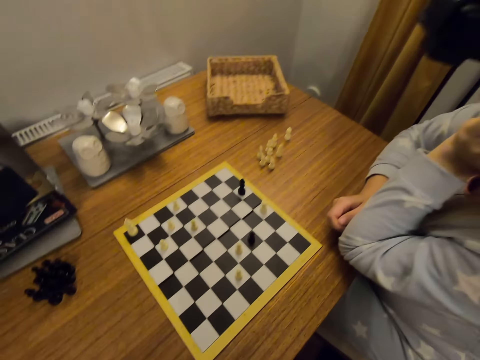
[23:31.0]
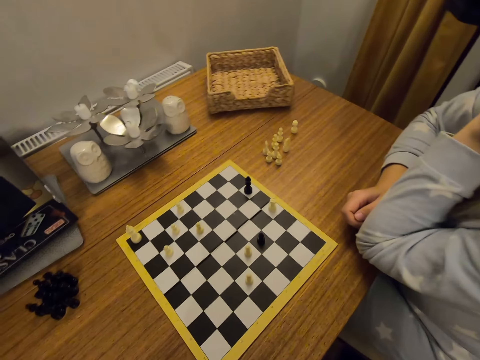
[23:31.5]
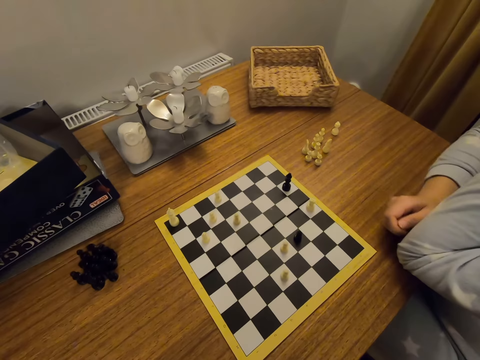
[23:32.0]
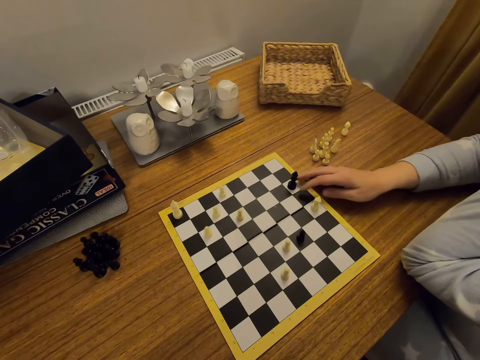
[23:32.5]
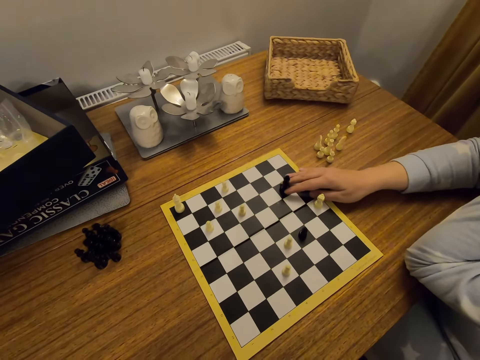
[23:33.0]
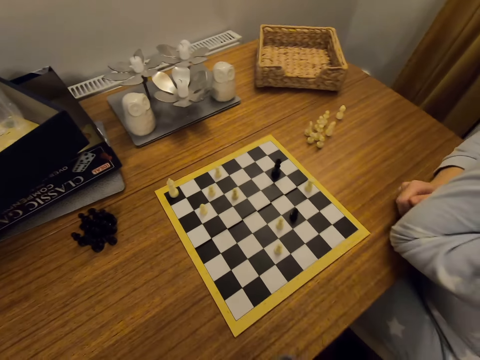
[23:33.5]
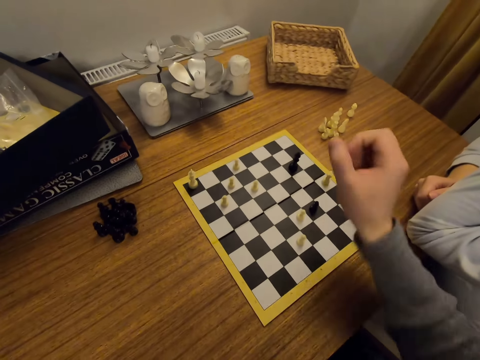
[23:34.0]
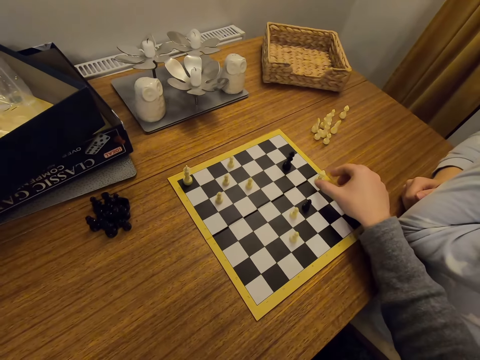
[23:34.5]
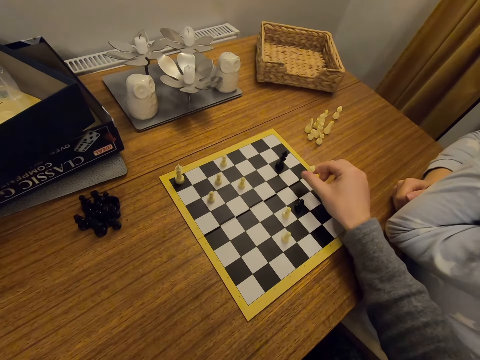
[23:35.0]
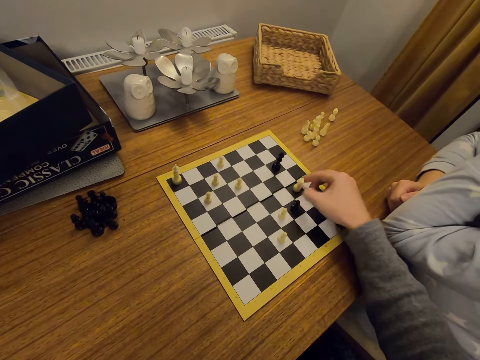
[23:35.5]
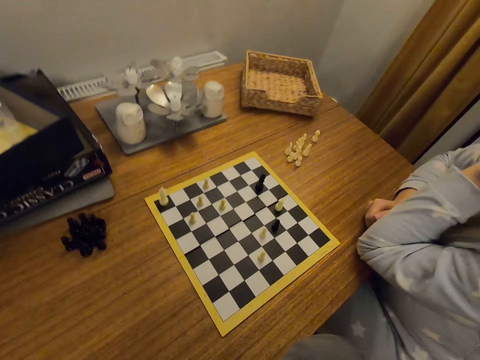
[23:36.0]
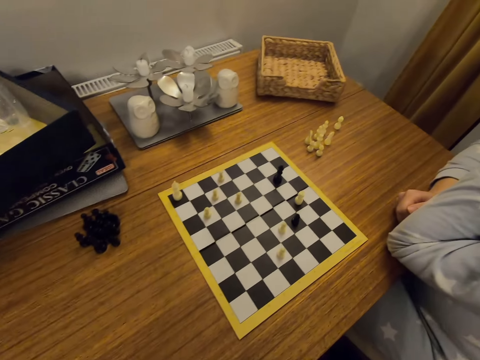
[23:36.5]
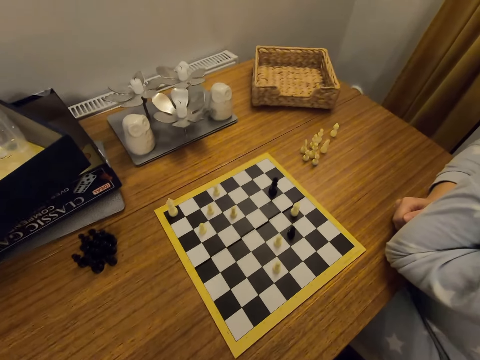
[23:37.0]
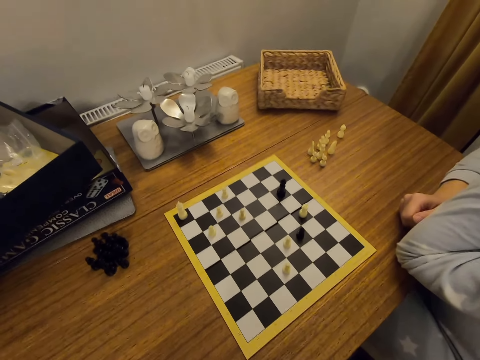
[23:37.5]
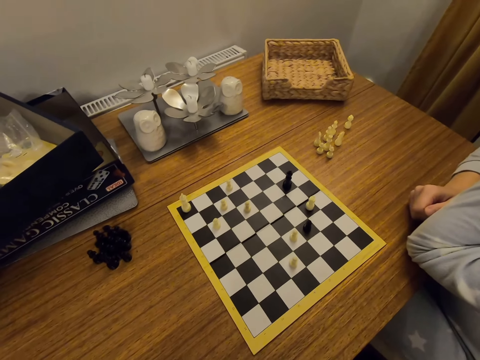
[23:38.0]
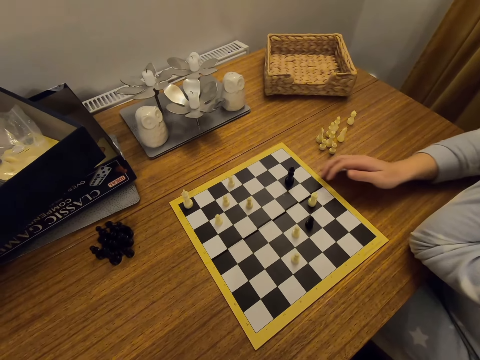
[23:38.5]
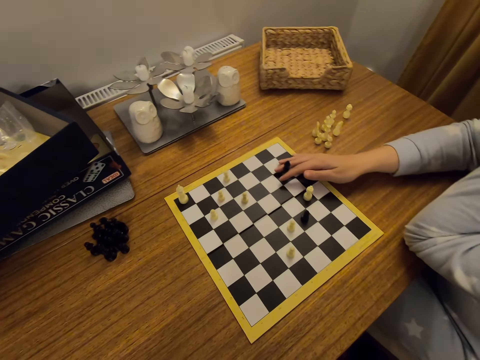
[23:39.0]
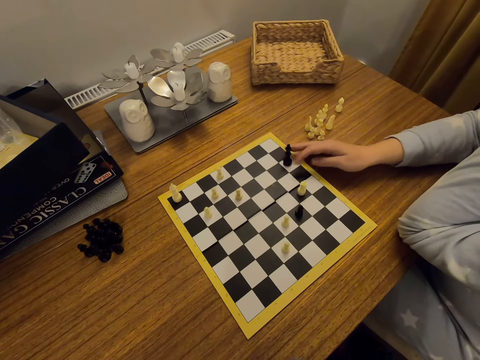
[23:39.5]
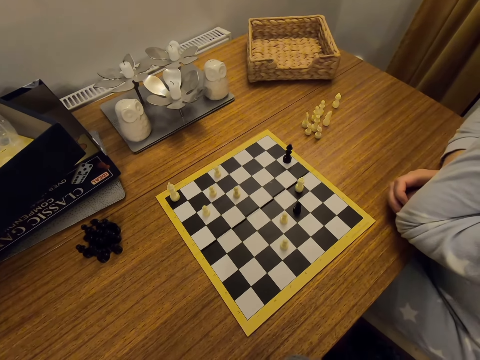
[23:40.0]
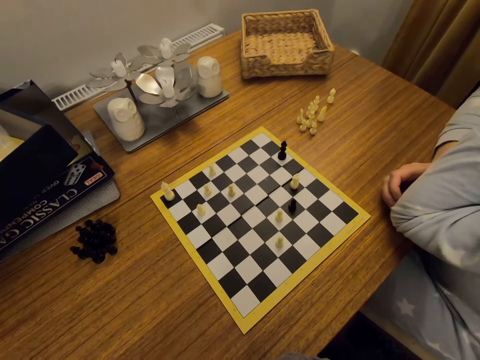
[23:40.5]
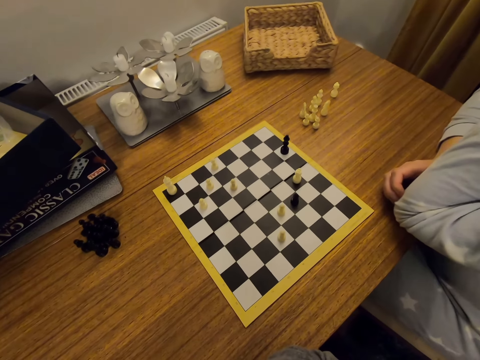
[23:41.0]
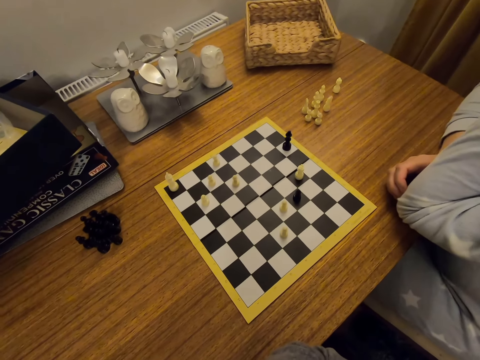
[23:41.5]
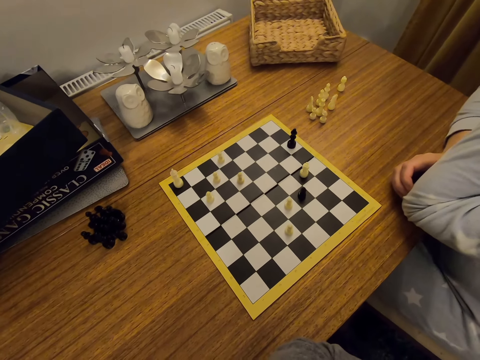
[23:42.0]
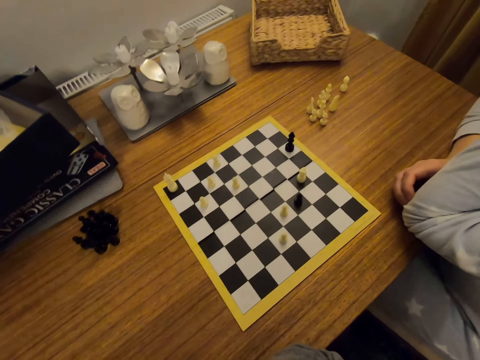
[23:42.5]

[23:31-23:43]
A person moves a chess piece on a board. The camera wearer moves a chess piece on the board. They put a hand on a table. The person moves a chess piece on the board.

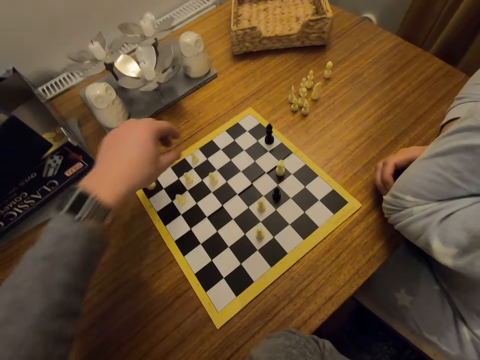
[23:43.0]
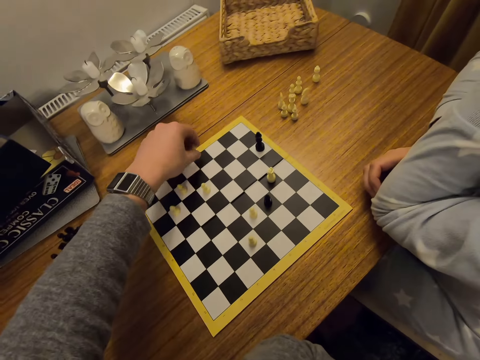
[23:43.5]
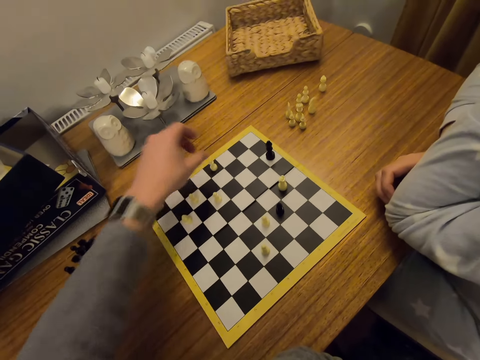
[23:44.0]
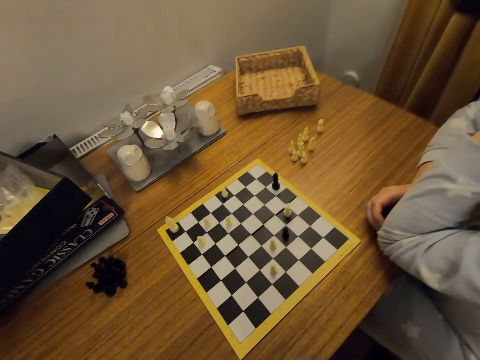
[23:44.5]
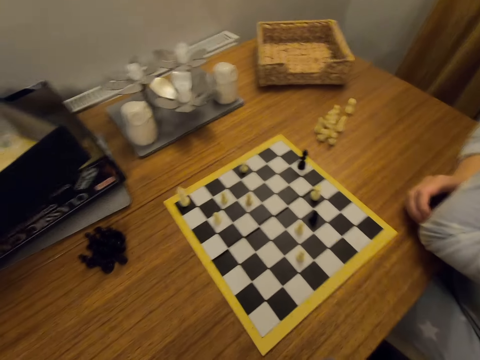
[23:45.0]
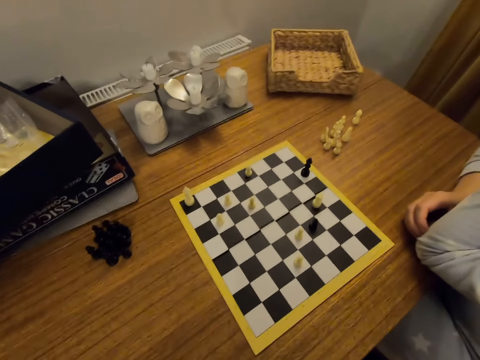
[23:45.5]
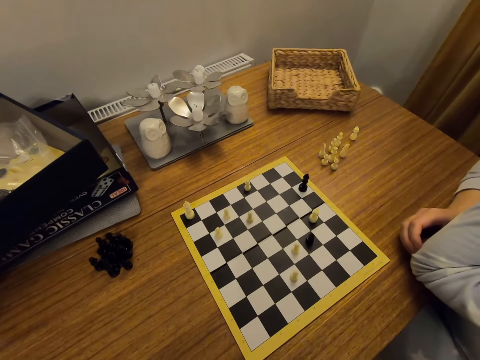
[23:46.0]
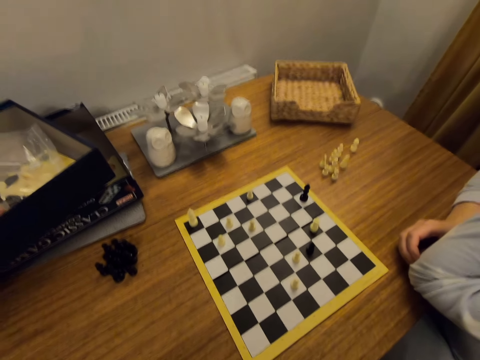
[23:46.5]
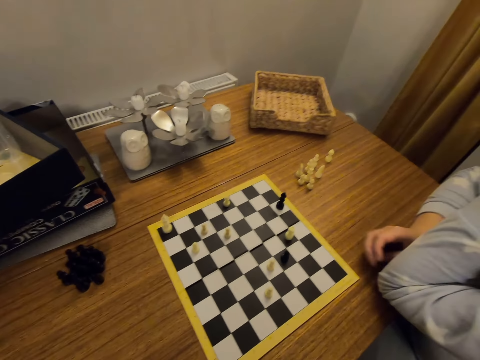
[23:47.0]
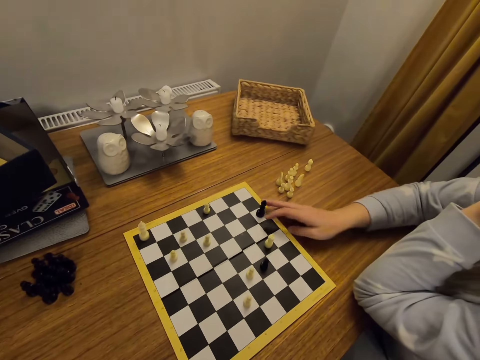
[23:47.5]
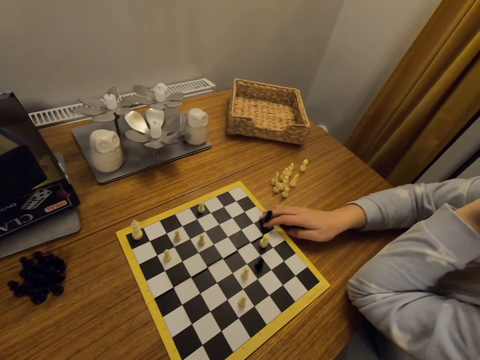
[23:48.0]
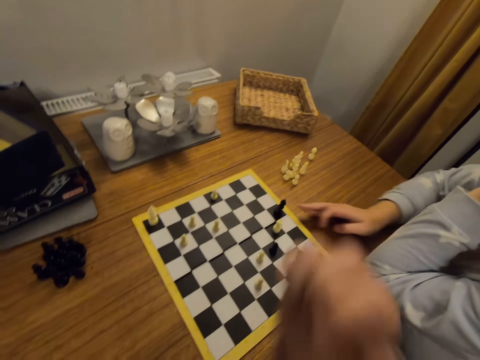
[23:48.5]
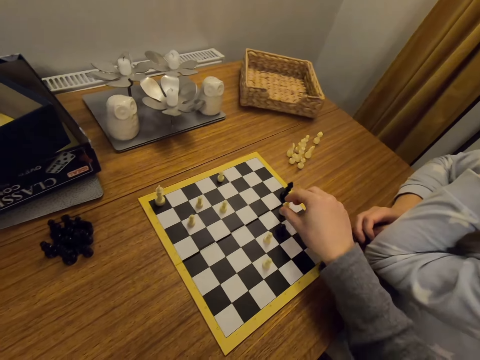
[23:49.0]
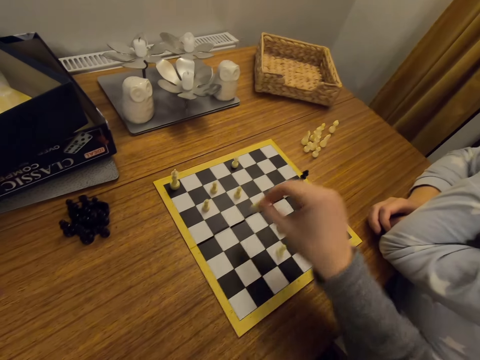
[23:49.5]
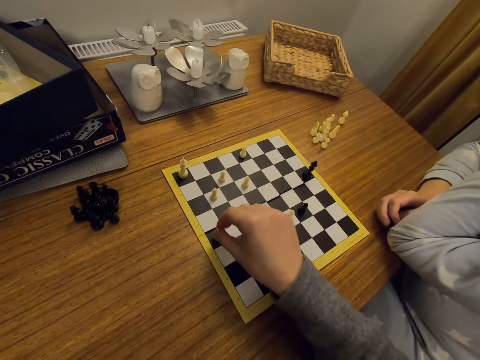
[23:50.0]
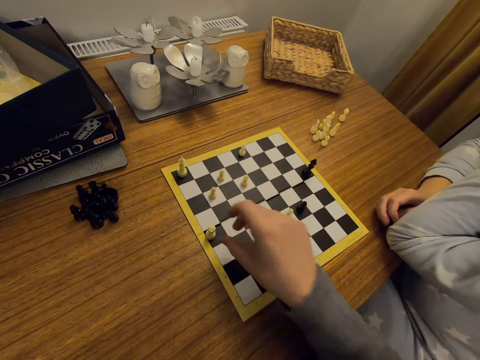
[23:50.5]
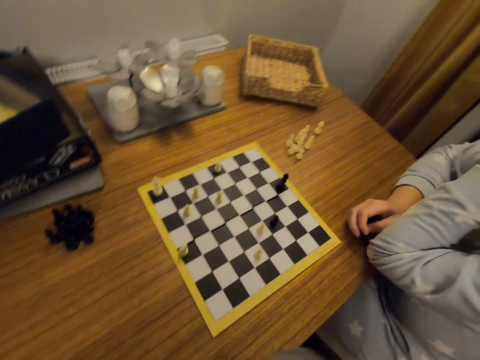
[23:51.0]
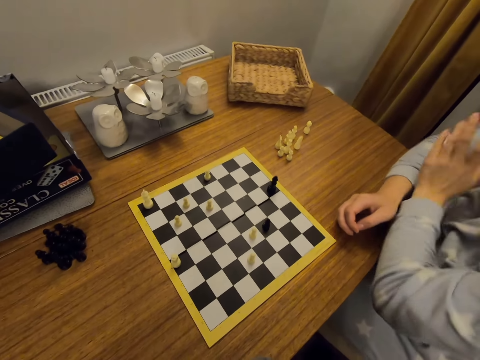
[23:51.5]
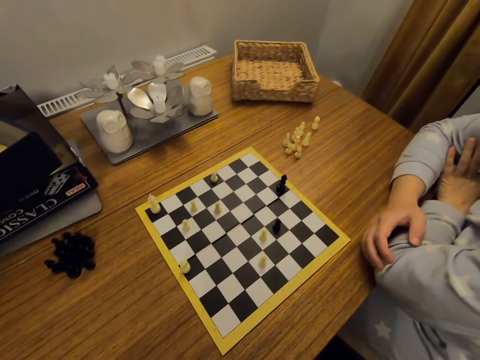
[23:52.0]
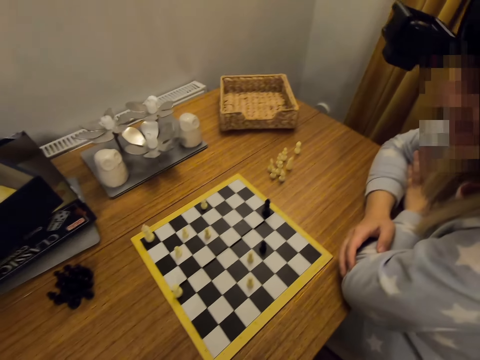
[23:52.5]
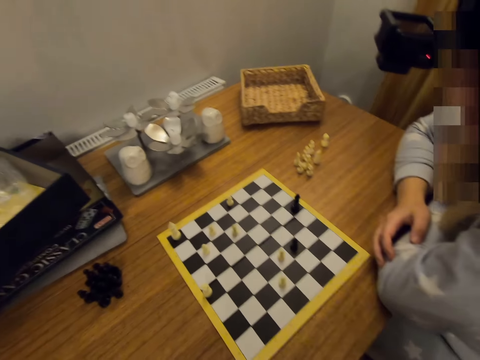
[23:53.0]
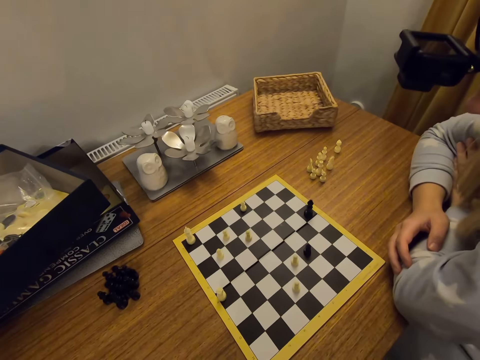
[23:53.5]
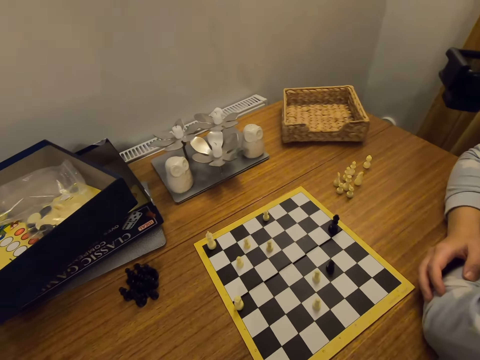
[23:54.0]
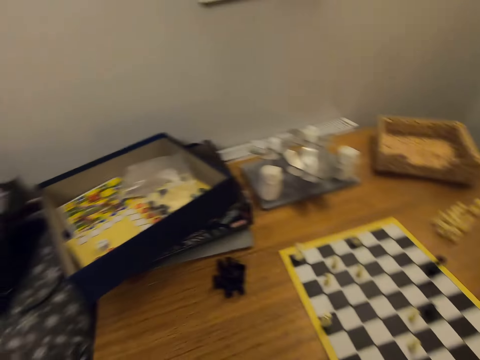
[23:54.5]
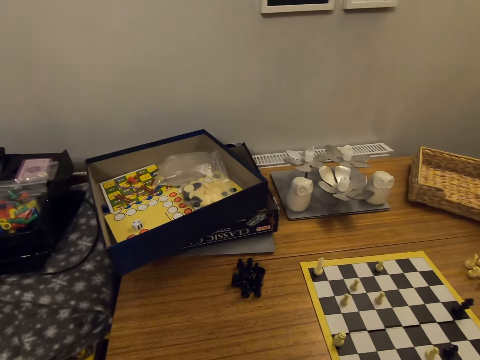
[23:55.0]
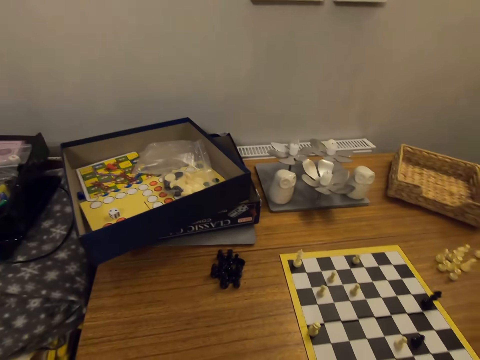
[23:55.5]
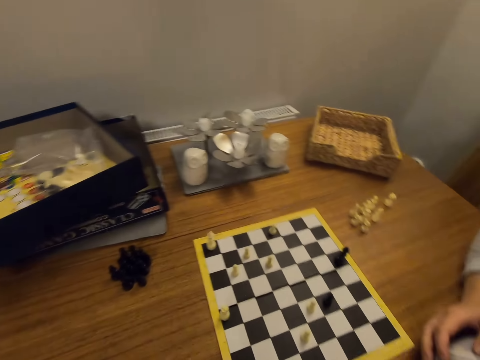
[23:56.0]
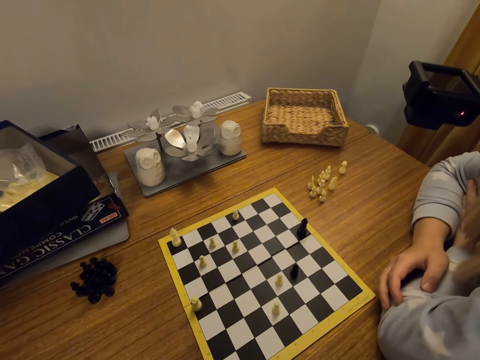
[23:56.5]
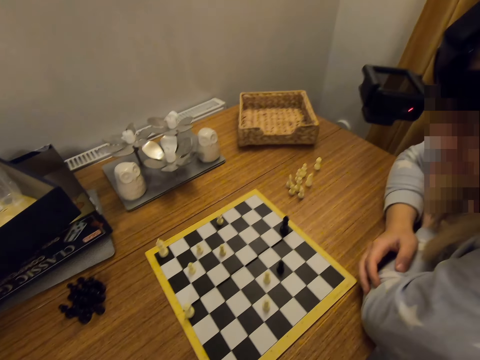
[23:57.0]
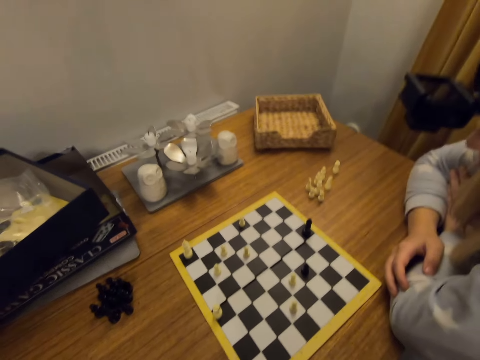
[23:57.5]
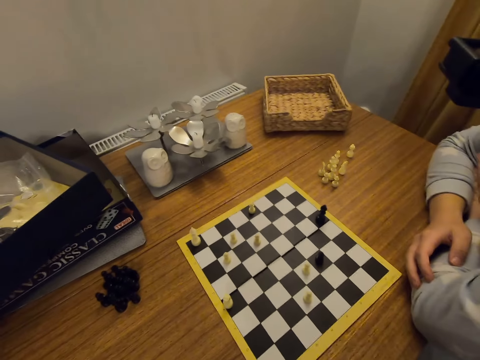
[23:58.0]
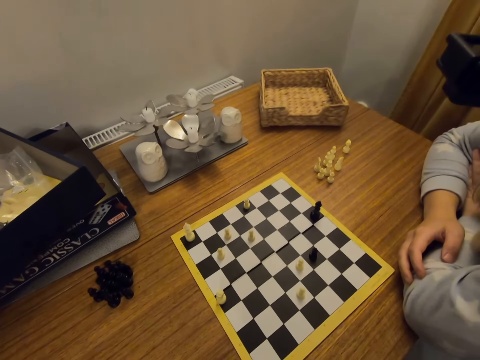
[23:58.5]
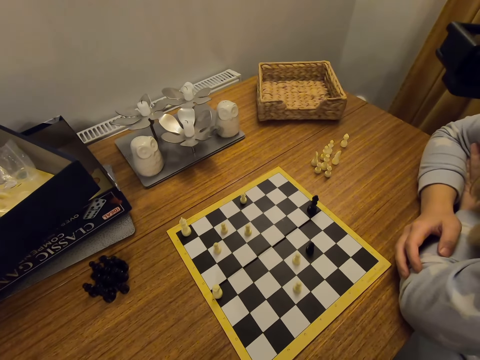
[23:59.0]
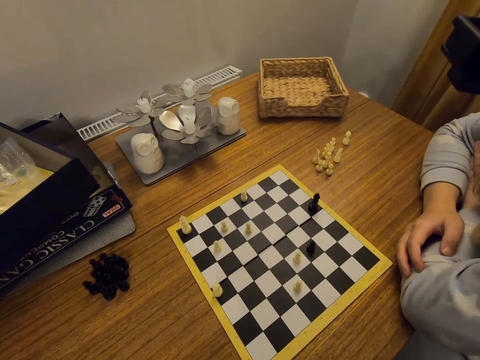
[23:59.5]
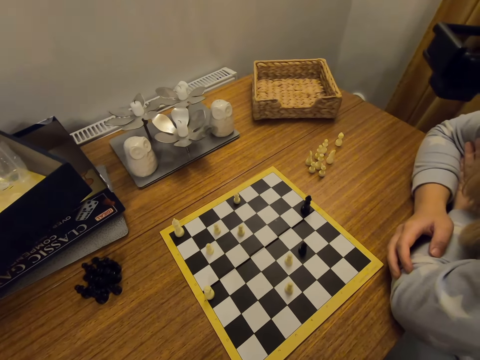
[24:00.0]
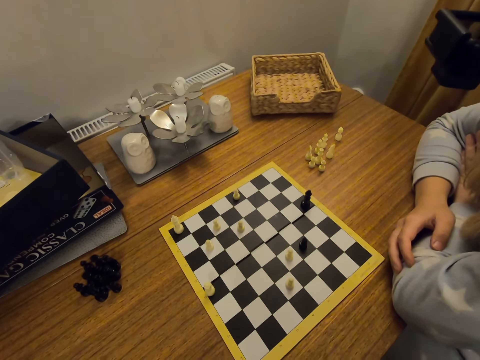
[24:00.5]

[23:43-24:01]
The camera wearer moves a chess piece on a board. A person looks around and moves a chess piece on the board. The camera wearer moves a chess piece on the board. The person straightens the hands. The camera wearer looks around.
